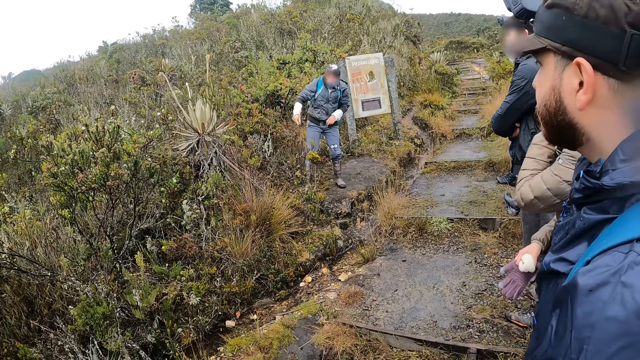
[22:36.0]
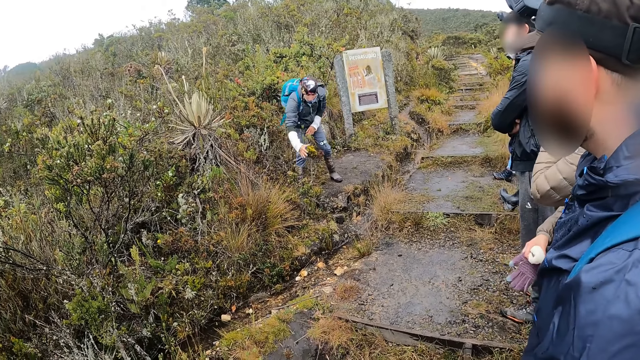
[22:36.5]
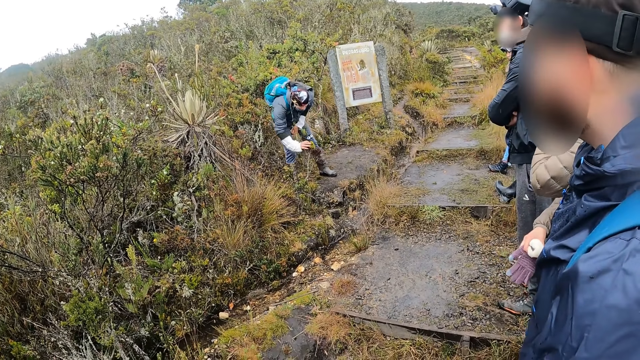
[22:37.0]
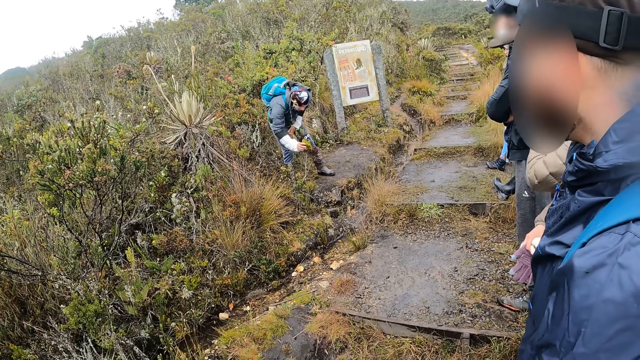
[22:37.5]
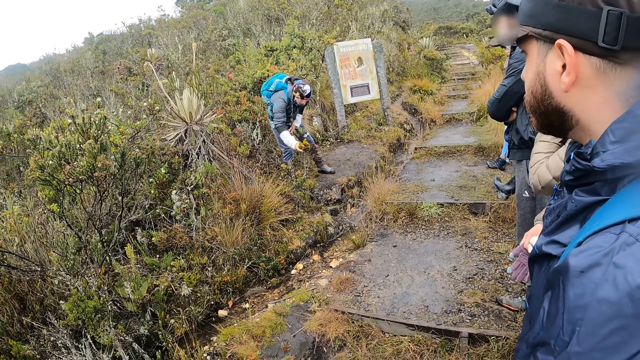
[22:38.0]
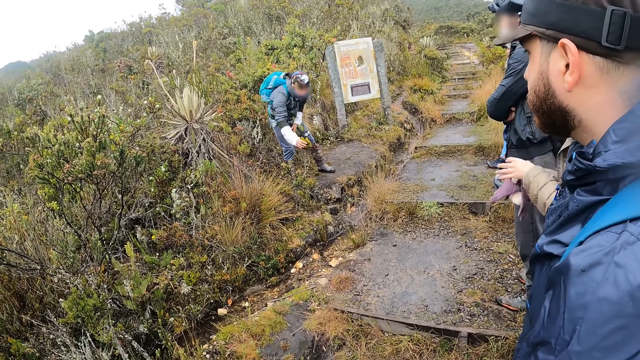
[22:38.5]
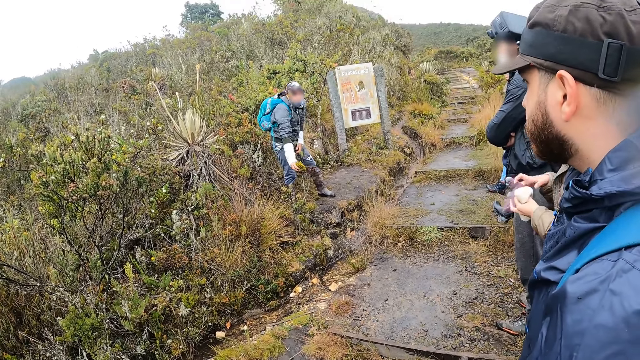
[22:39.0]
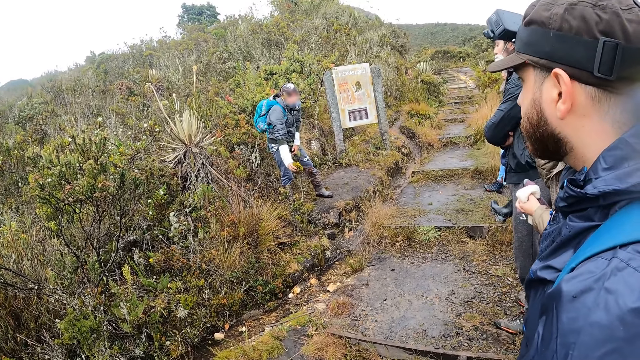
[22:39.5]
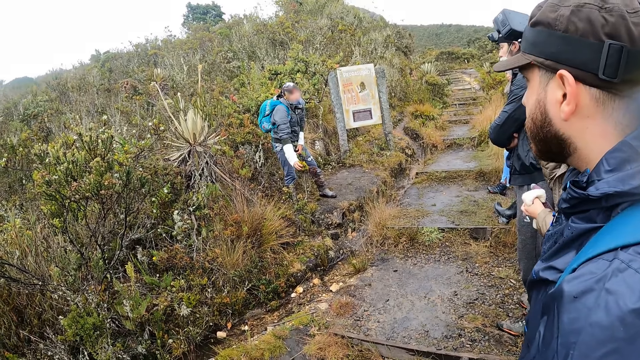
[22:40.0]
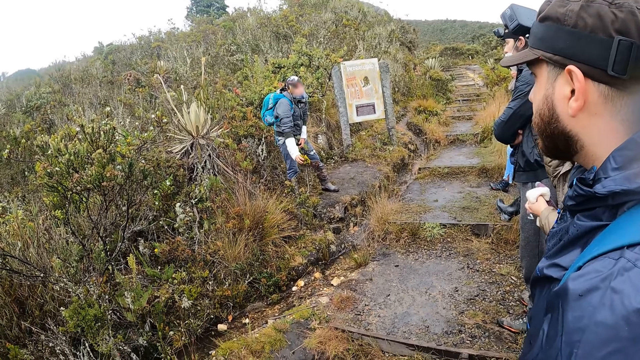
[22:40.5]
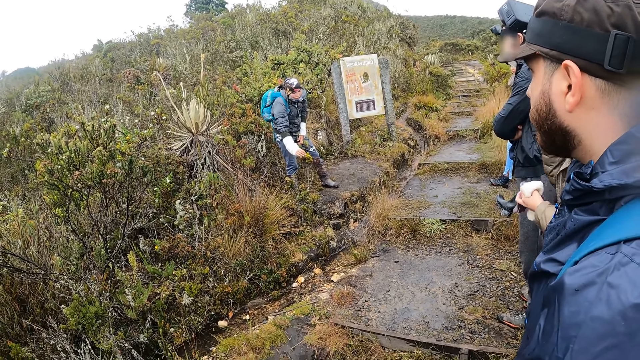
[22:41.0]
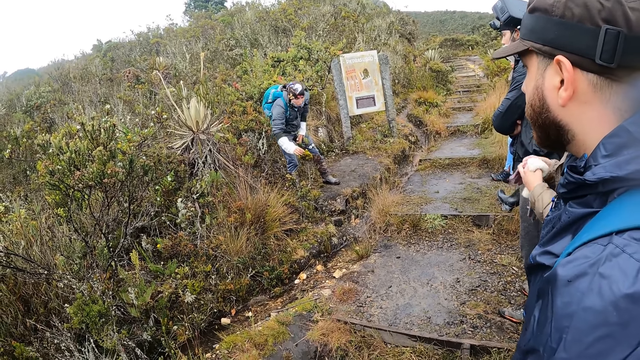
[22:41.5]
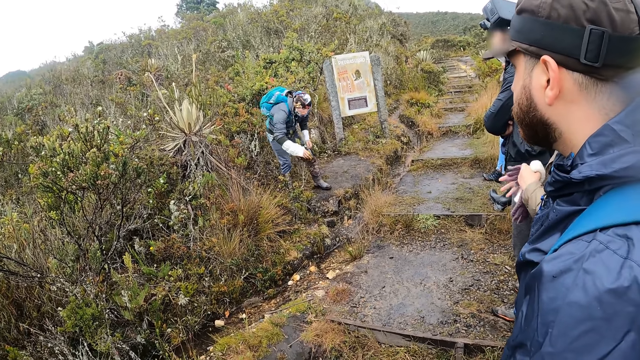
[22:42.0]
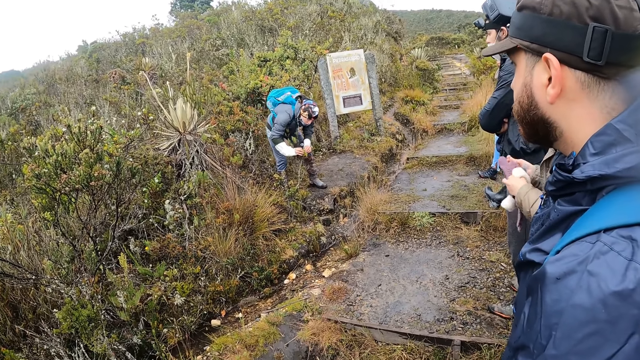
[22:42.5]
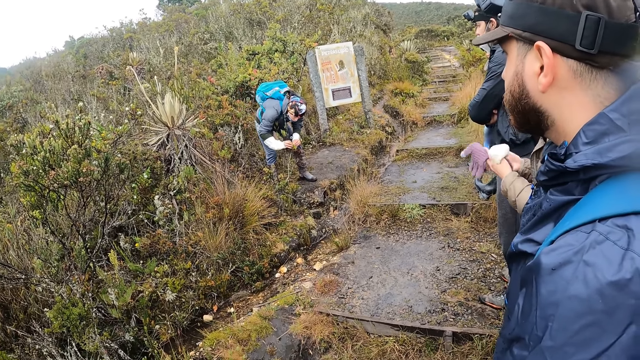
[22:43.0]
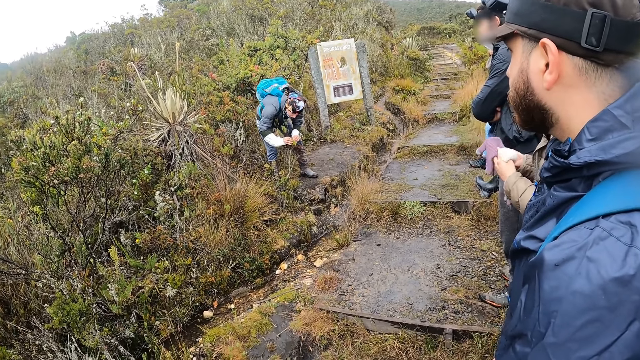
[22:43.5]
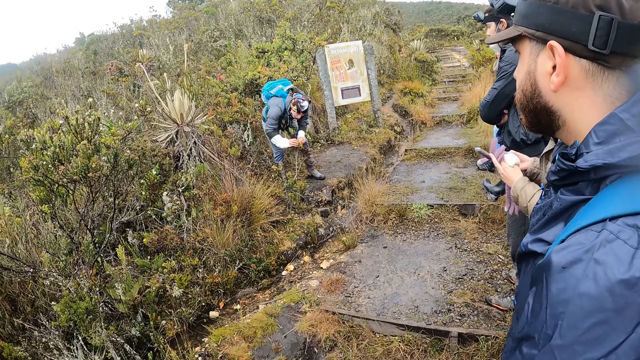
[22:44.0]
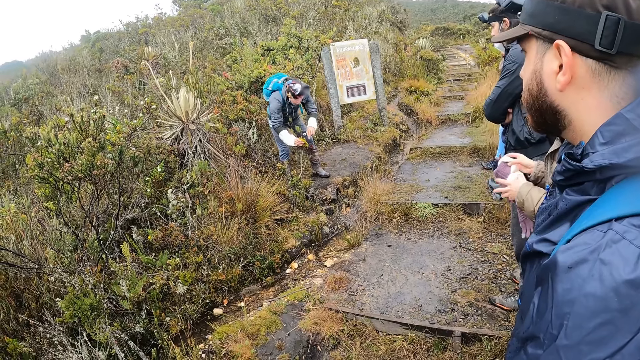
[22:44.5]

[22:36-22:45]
The tour guide holds a plant on the ground with his right hand and touches the flower.

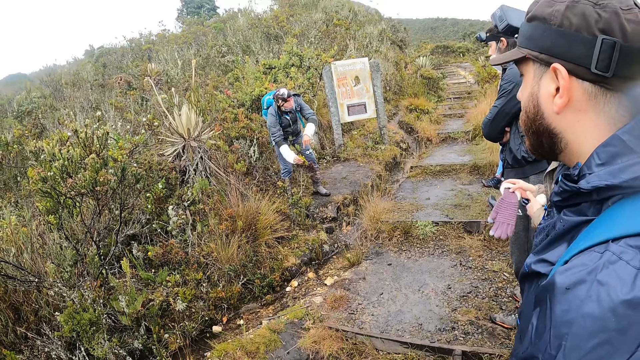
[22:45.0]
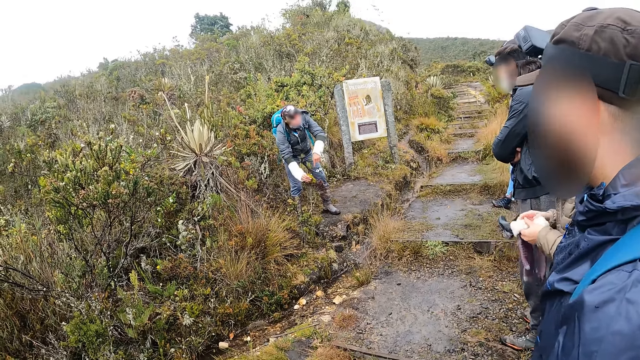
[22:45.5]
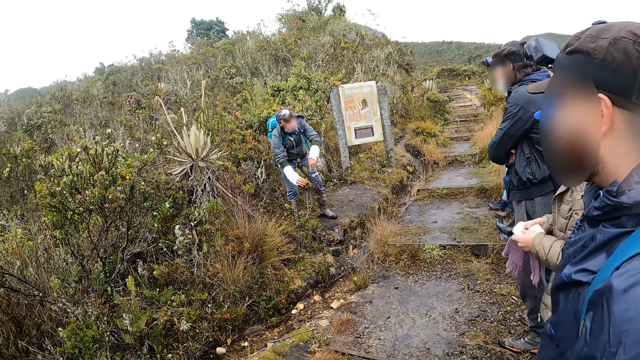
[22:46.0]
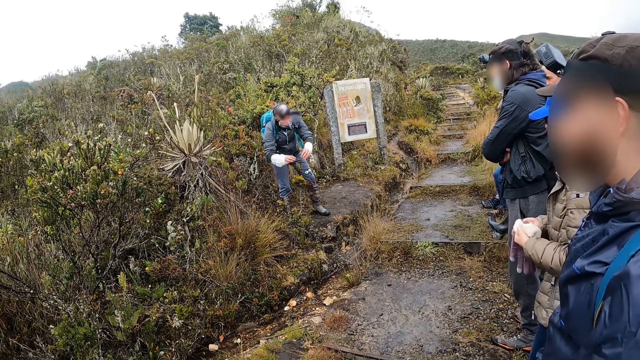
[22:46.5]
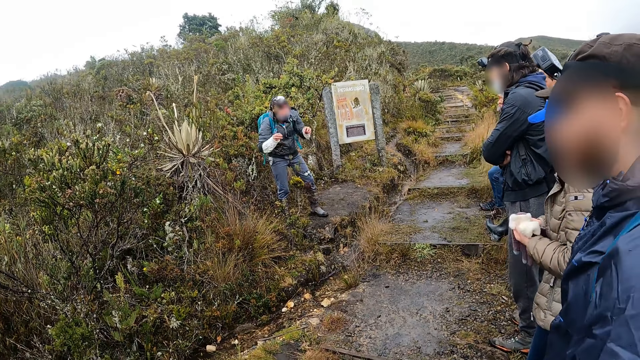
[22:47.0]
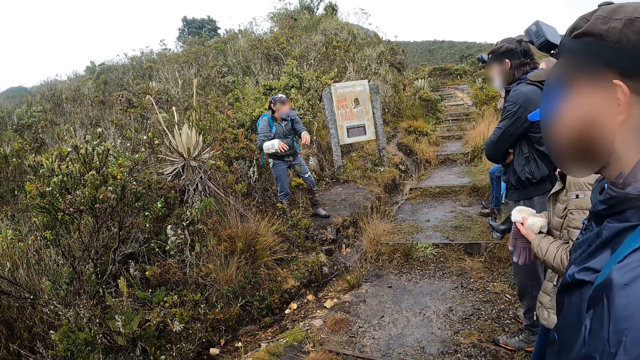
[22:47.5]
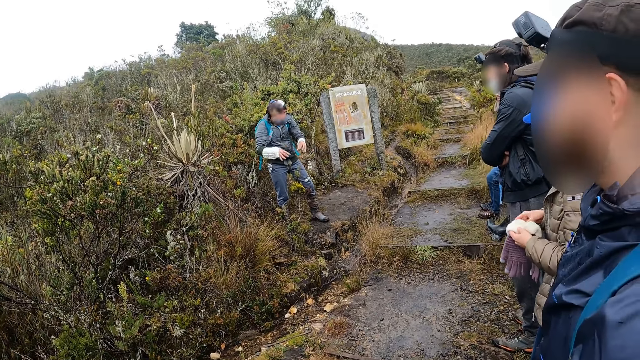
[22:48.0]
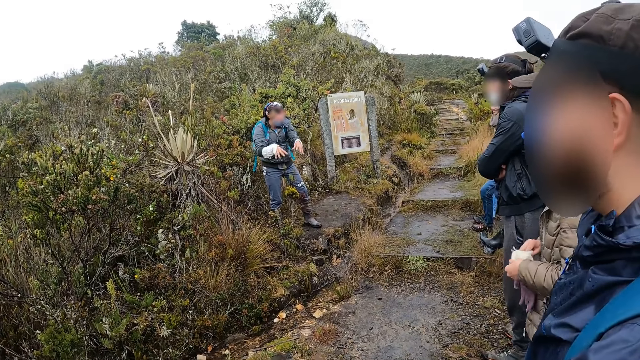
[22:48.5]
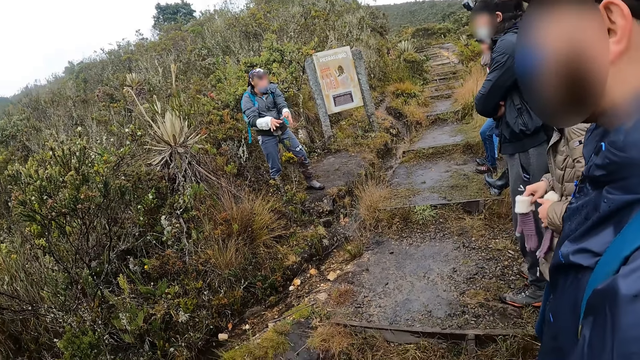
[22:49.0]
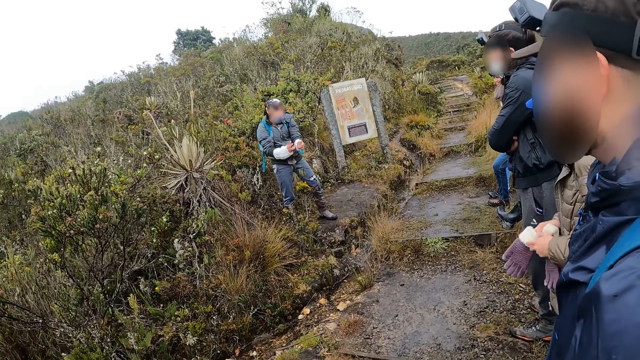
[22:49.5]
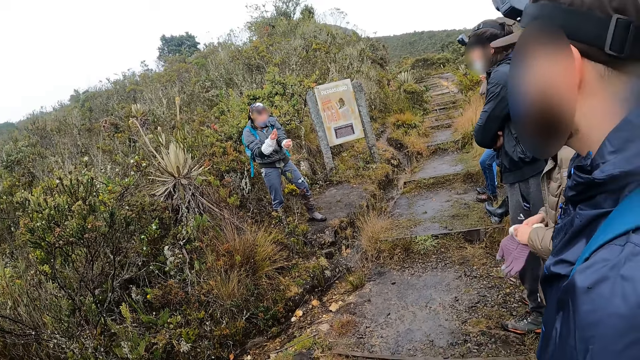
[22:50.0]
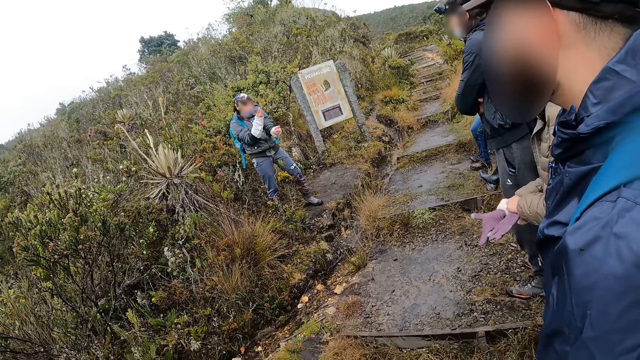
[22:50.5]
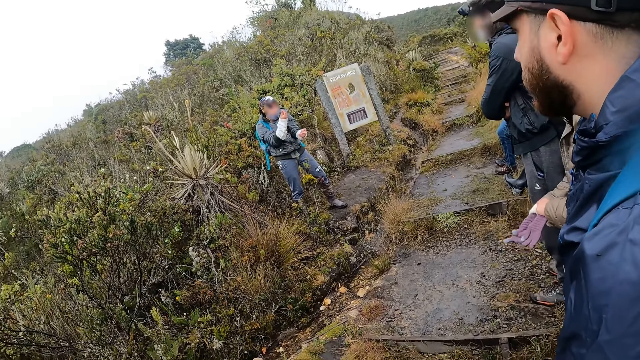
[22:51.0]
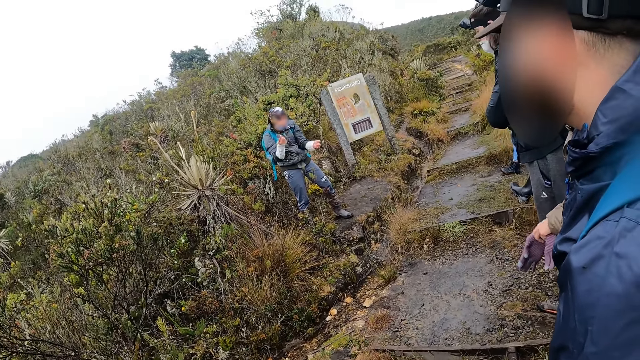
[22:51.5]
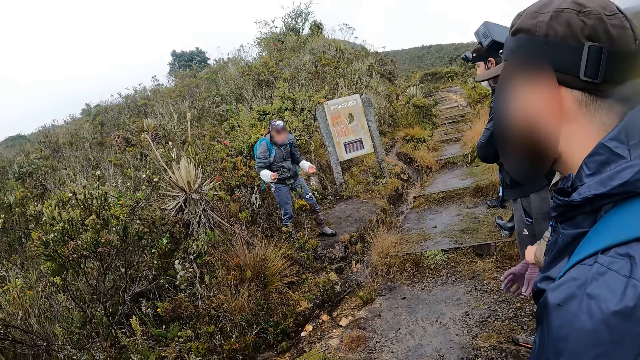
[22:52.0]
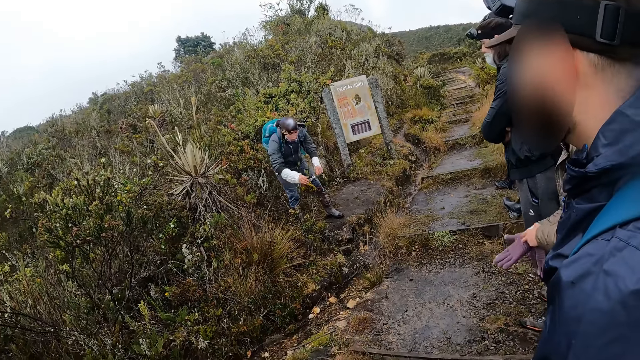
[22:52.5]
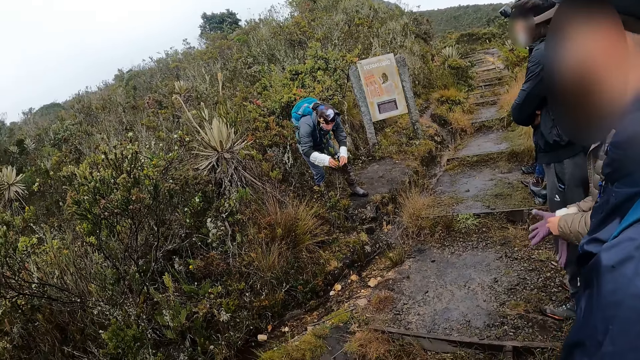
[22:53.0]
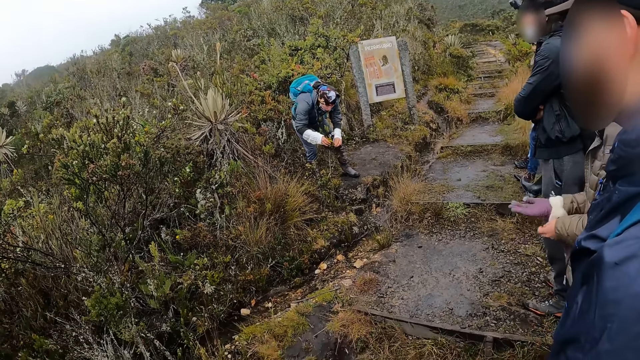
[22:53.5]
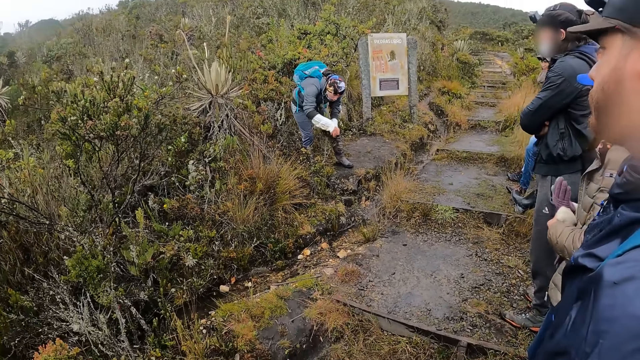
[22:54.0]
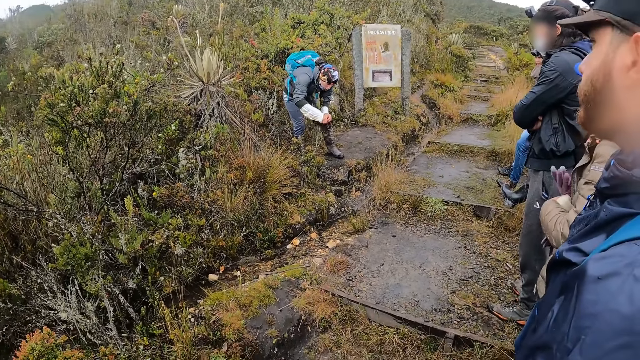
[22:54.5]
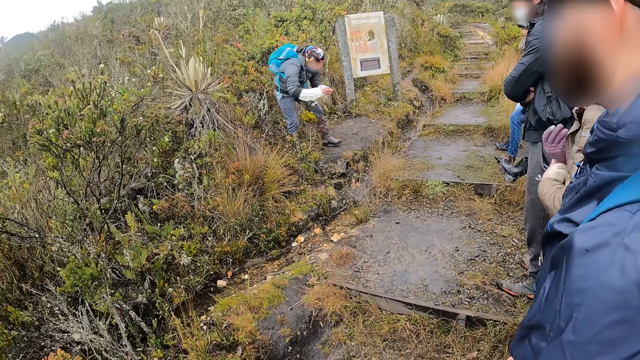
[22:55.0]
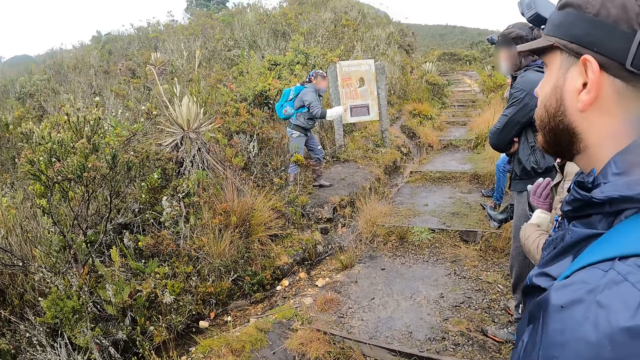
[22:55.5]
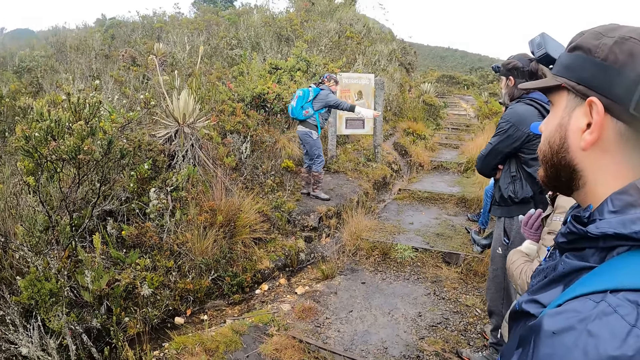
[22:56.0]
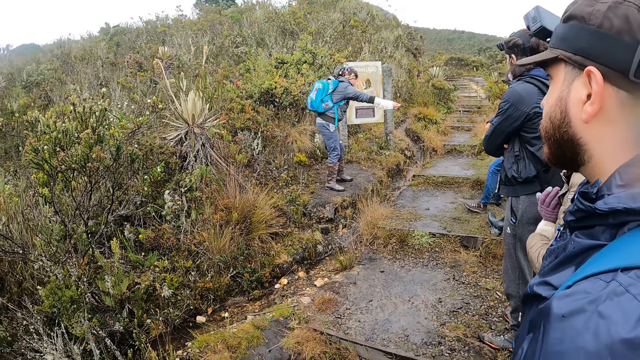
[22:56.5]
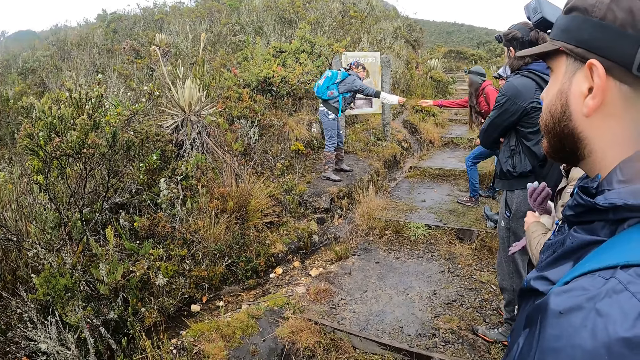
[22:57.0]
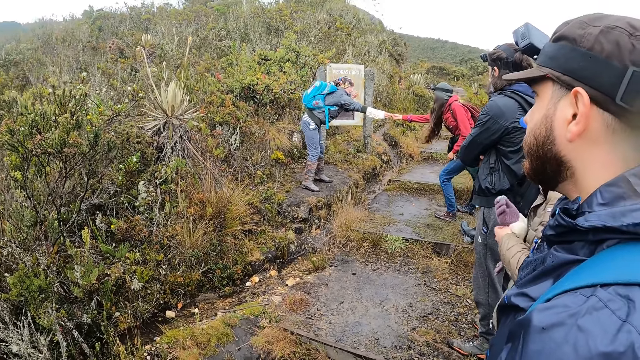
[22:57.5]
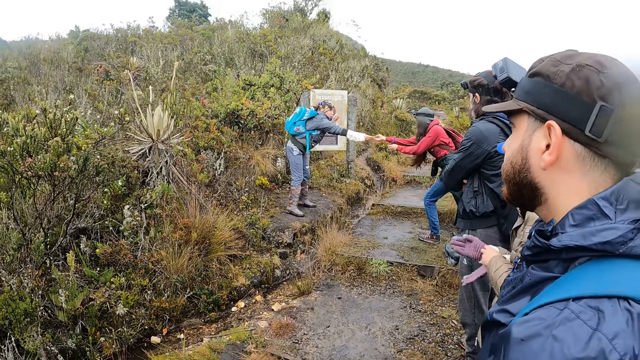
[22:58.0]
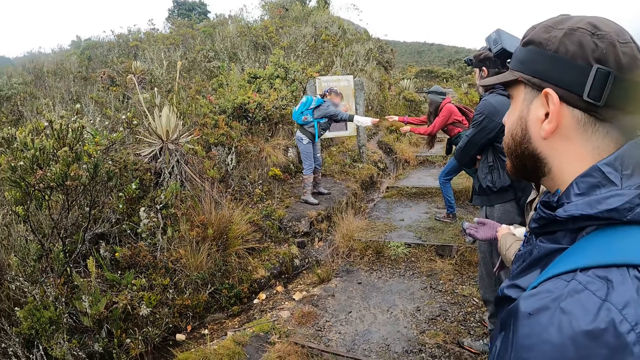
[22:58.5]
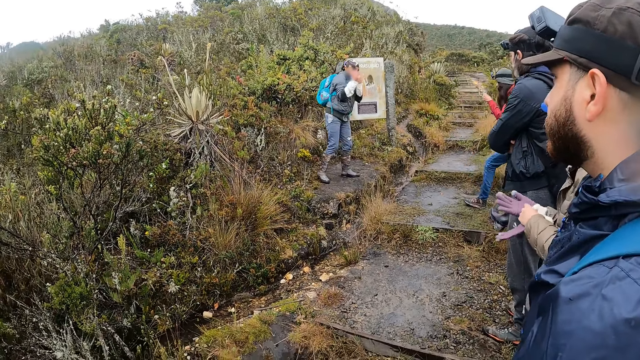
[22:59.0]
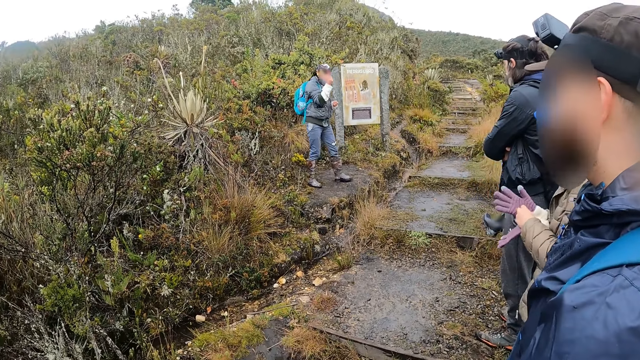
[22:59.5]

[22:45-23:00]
A man interacts with another man. The camera wearer interacts with the first man. The first man holds the plant with both hands and touches the plants with both hands. A woman wears gloves on the right hand. The first man points. The first man gives something to another woman.
